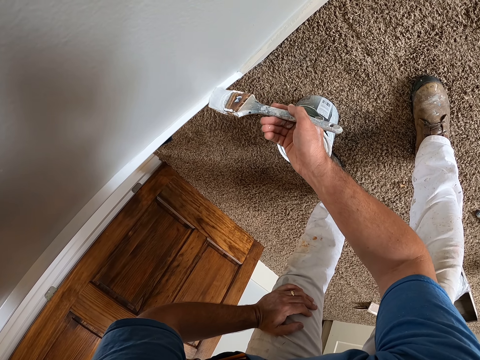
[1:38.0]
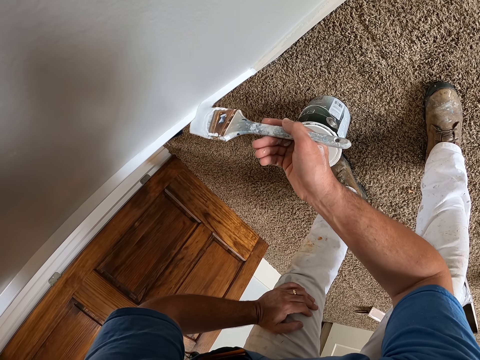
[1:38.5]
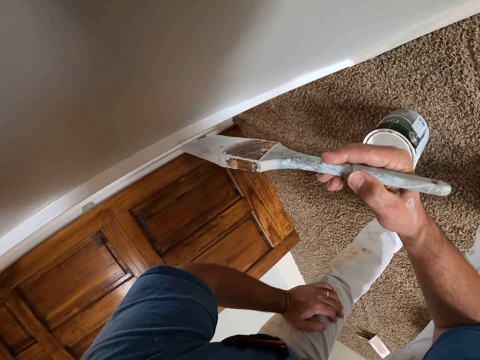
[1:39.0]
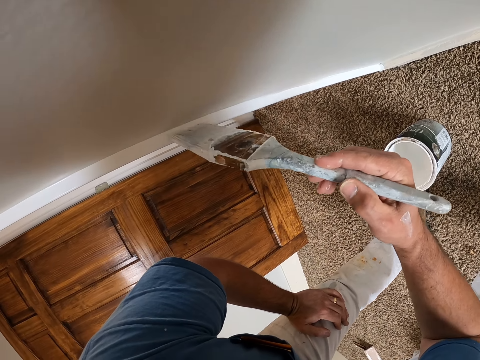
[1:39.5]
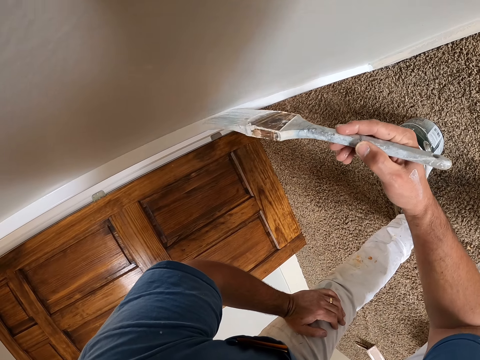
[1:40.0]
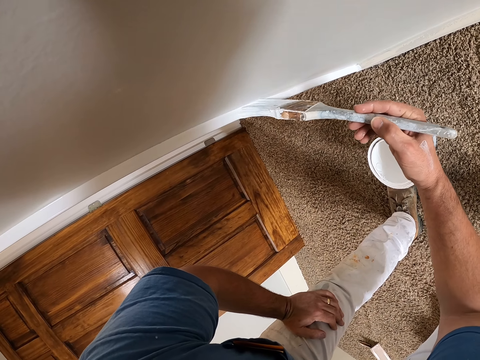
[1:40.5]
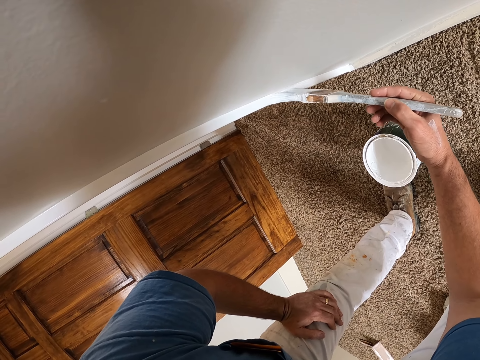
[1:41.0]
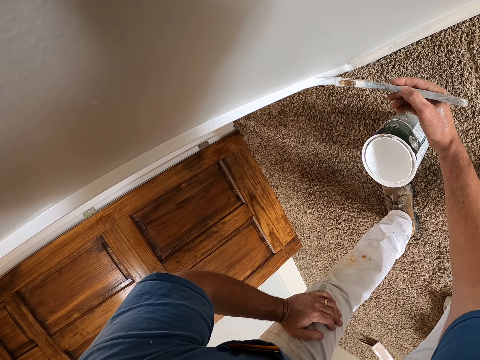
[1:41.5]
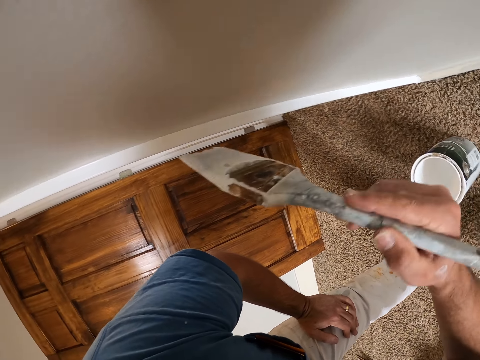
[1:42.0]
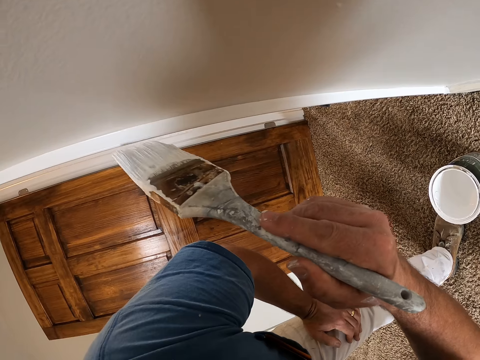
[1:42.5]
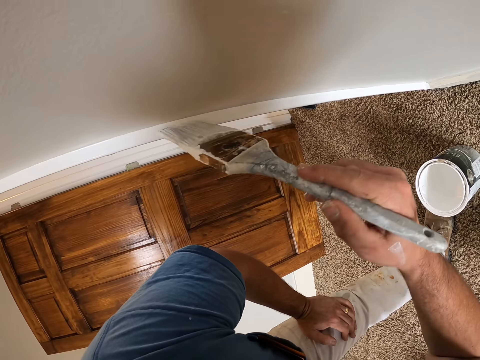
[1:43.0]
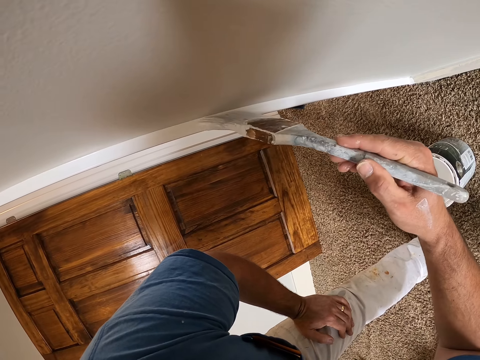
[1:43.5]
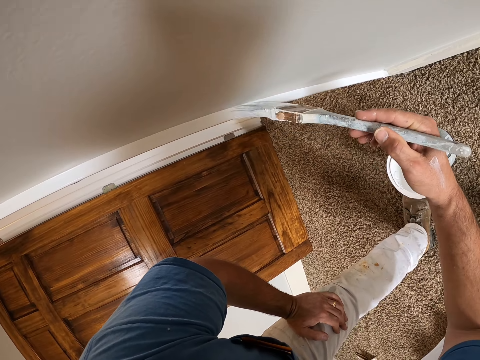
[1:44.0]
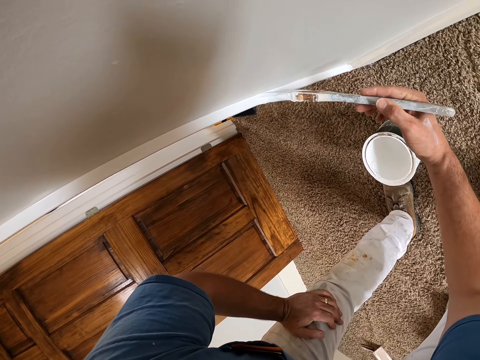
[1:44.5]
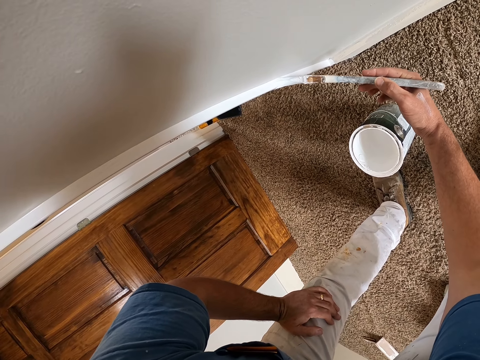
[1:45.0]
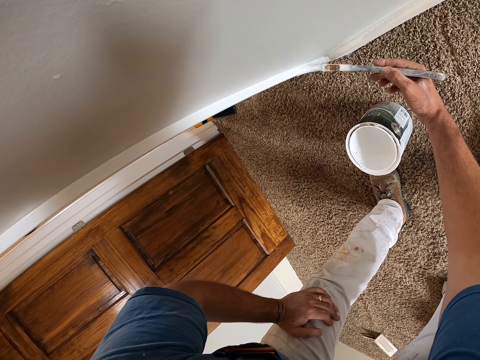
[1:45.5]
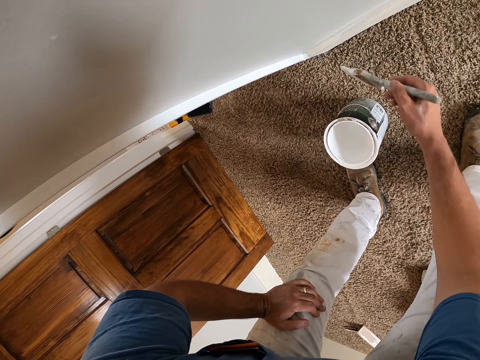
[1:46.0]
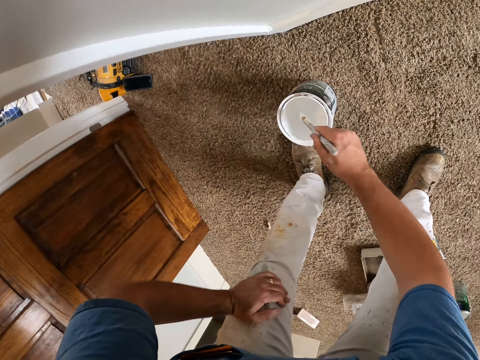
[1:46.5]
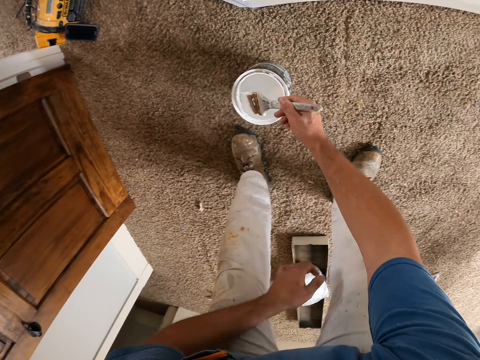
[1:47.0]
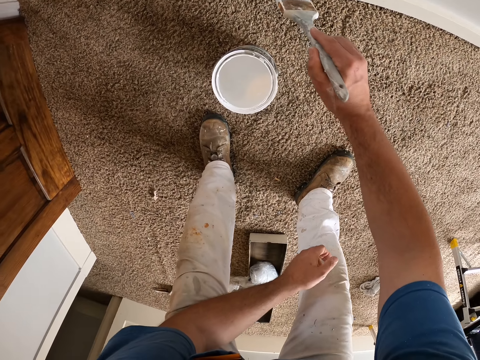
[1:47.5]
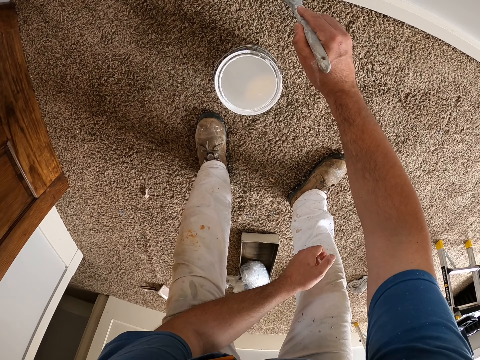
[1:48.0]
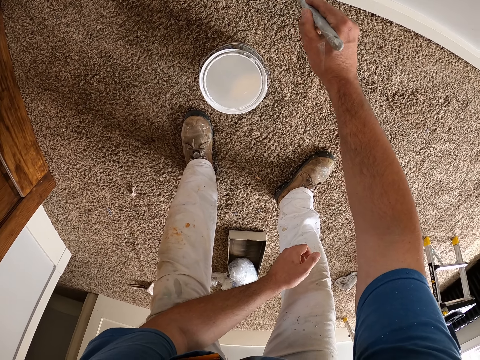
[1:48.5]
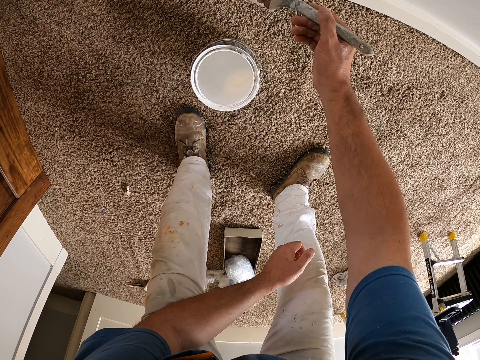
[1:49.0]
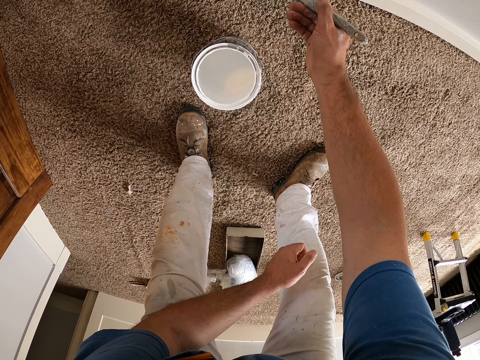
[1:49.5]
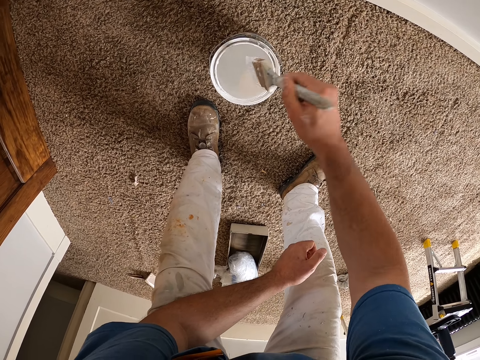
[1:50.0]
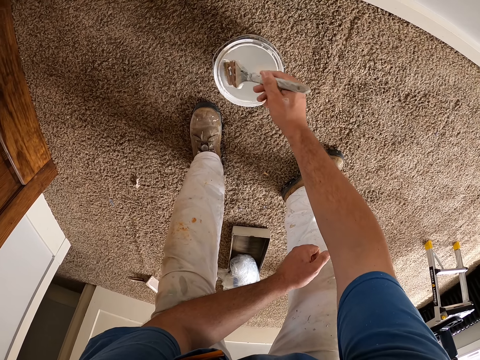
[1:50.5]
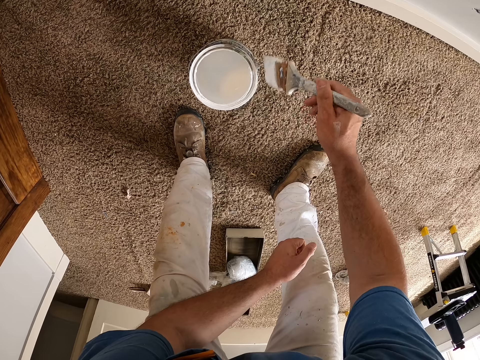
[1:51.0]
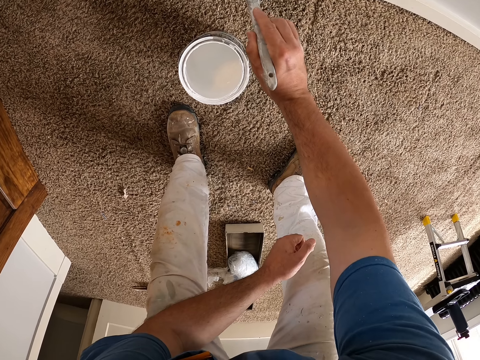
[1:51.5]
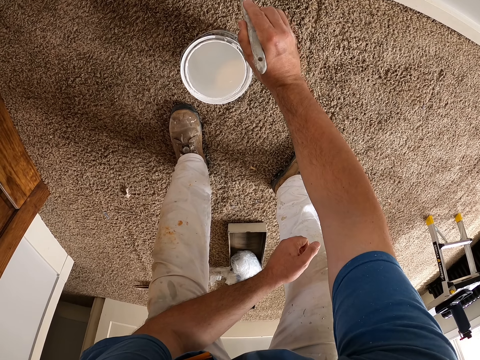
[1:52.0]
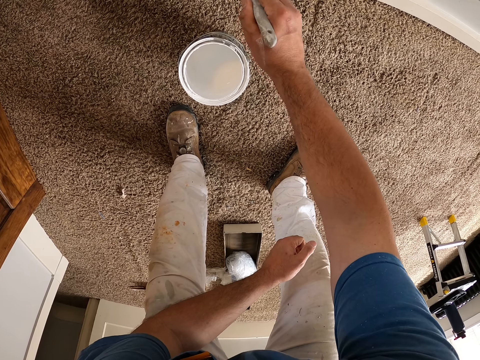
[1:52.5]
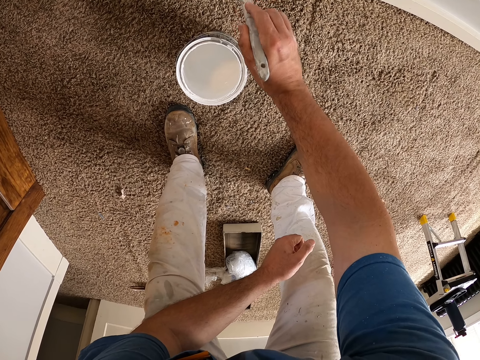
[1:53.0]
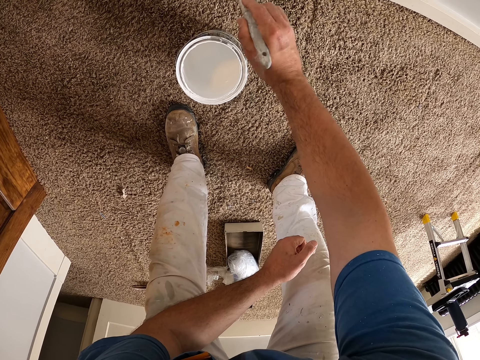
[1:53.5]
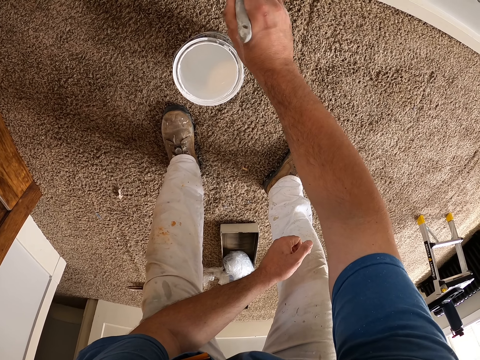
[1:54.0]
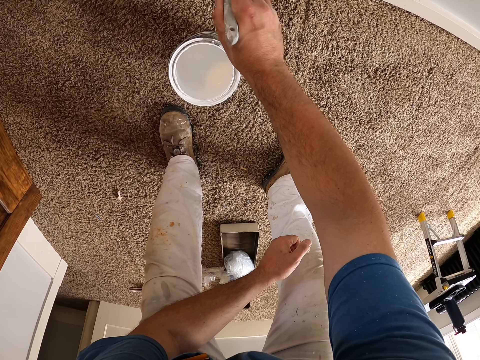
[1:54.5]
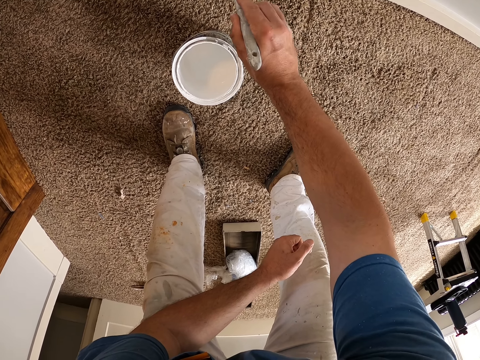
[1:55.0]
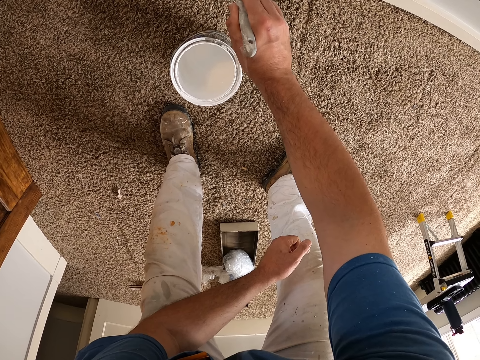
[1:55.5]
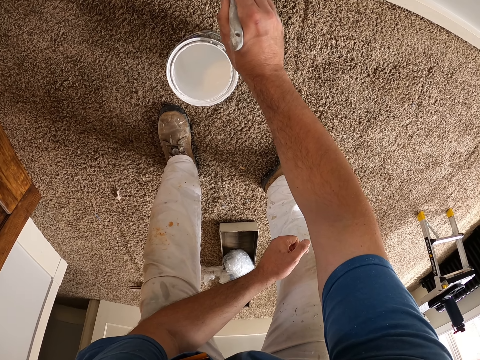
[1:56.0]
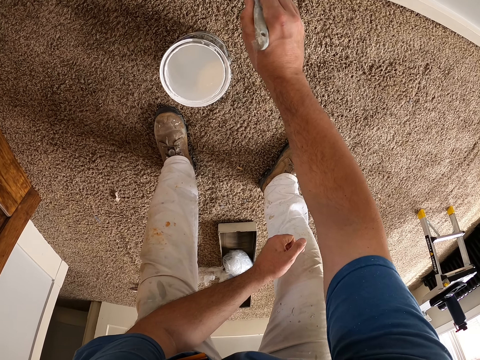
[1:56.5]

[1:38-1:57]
The camera wearer dips a paint brush into a paint can. They lift the paint brush and paint the baseboard. They dip the paint brush in the paint can and paint the baseboard.

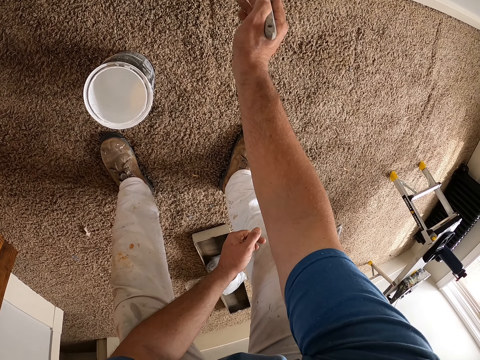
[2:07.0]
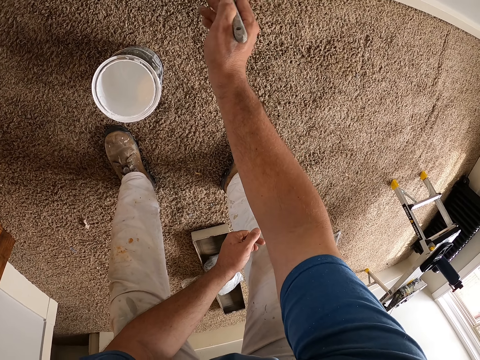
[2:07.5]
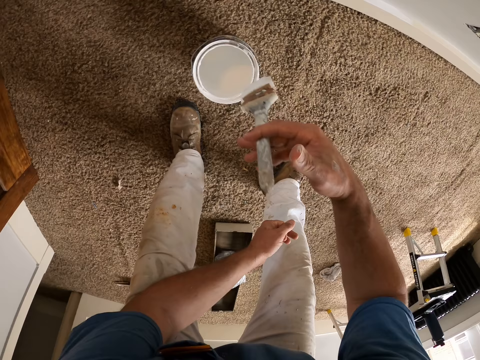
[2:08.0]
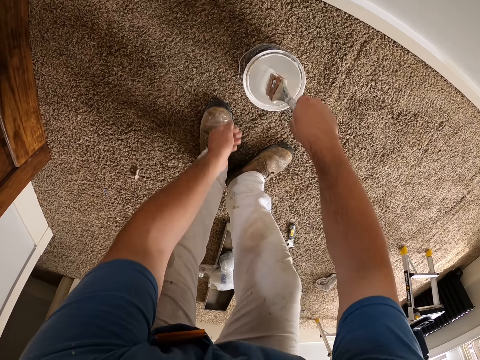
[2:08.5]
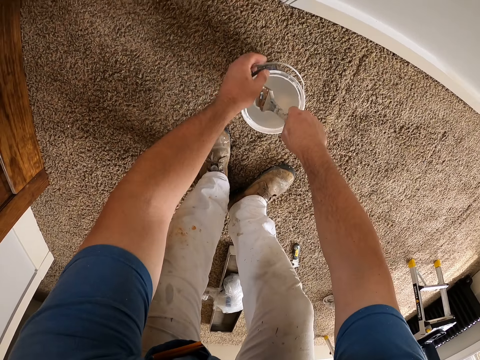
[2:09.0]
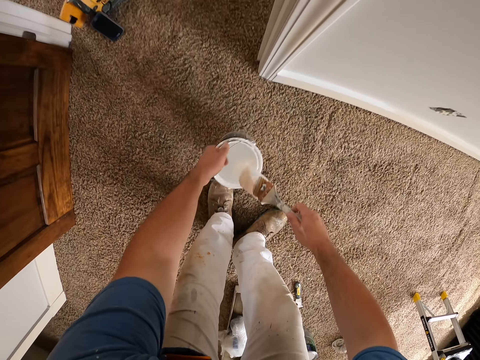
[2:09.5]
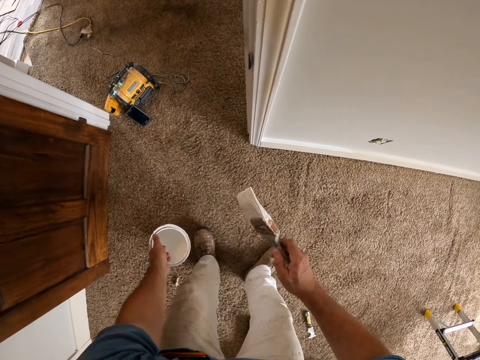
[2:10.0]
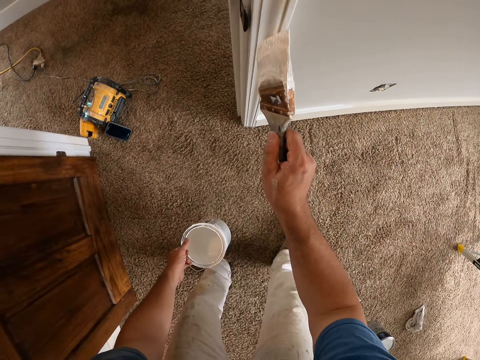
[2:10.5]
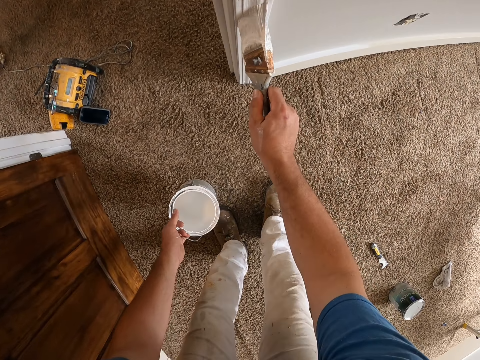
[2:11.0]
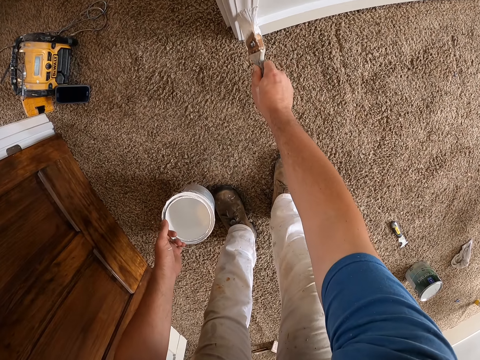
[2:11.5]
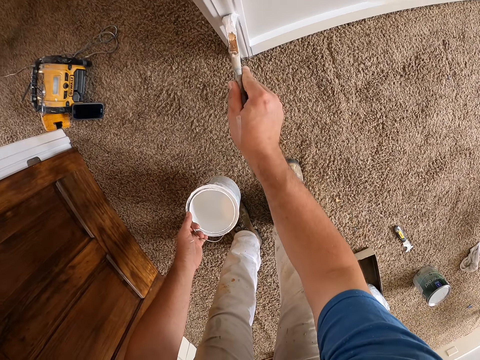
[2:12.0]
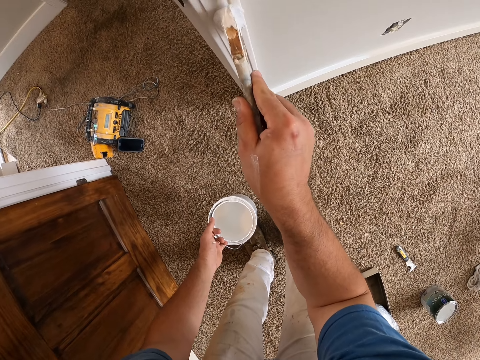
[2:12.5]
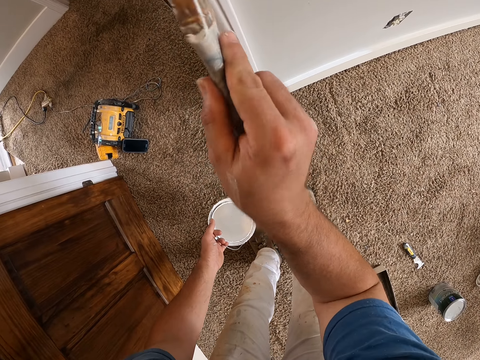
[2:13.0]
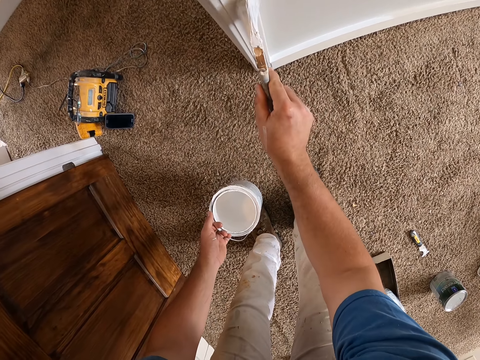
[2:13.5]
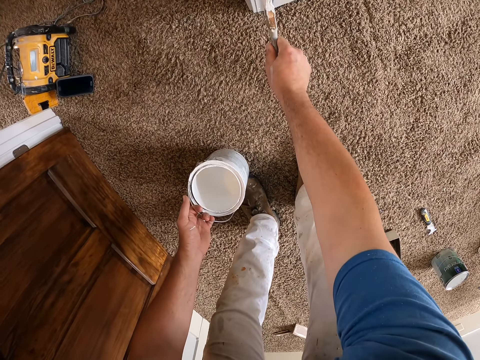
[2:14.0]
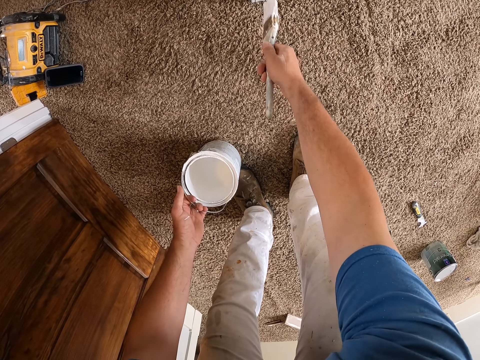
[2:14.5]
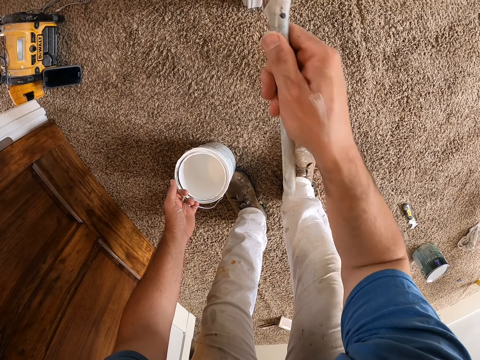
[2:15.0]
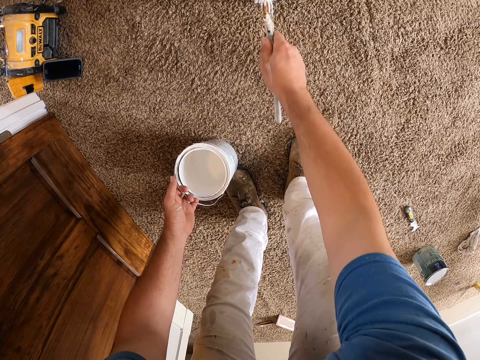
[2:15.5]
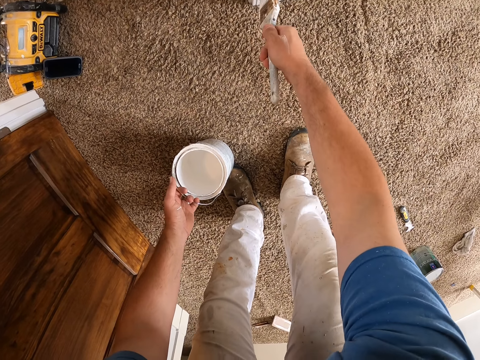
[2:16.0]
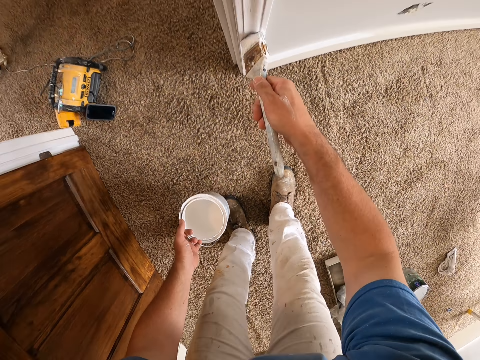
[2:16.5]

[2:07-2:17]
The camera wearer dips a paint brush into a paint can. They pick up the paint can, carry the paint bucket, make a step and paint the baseboard.
